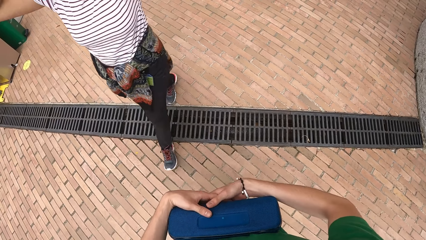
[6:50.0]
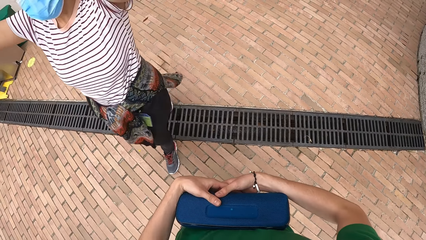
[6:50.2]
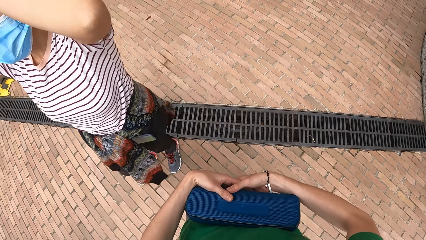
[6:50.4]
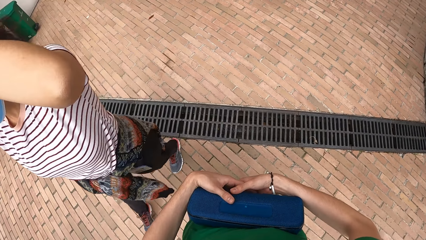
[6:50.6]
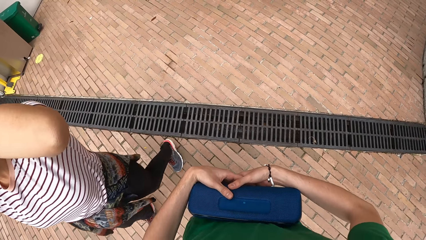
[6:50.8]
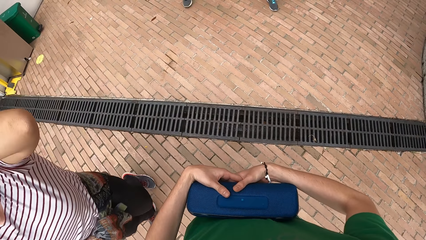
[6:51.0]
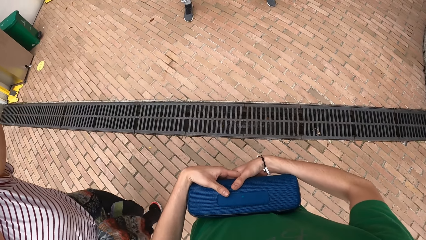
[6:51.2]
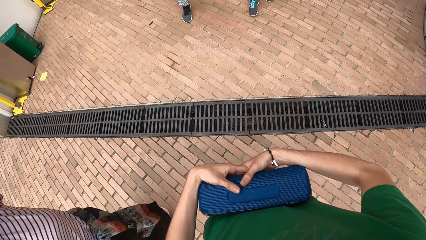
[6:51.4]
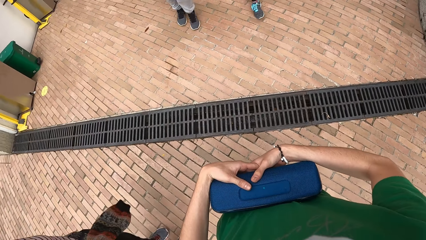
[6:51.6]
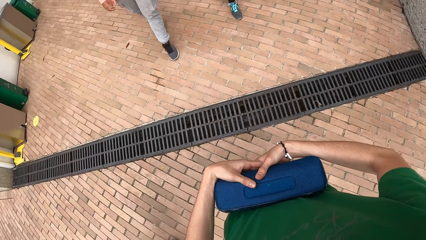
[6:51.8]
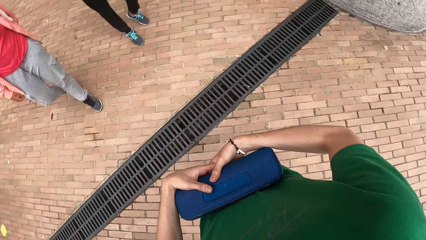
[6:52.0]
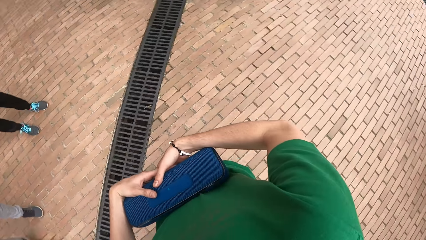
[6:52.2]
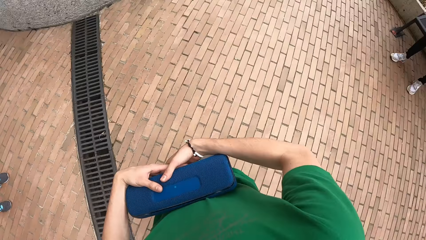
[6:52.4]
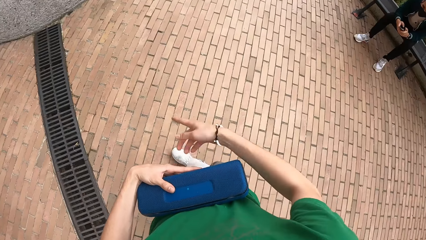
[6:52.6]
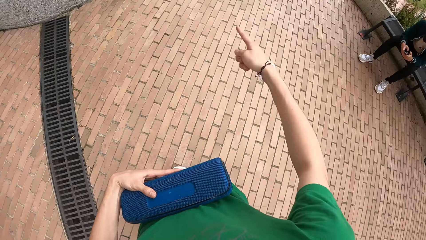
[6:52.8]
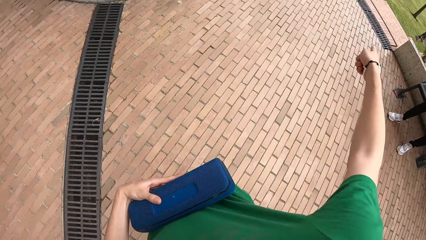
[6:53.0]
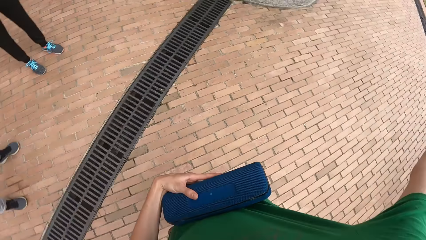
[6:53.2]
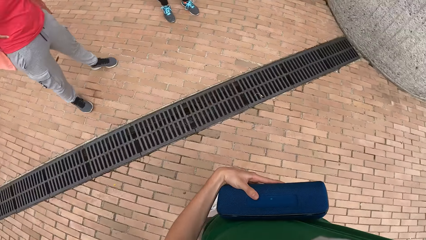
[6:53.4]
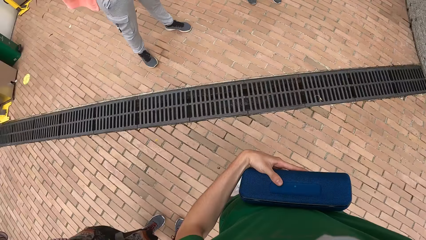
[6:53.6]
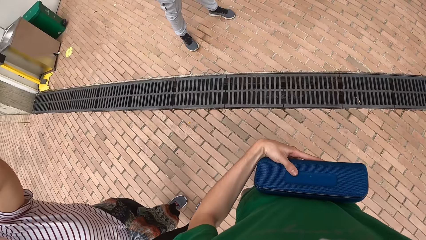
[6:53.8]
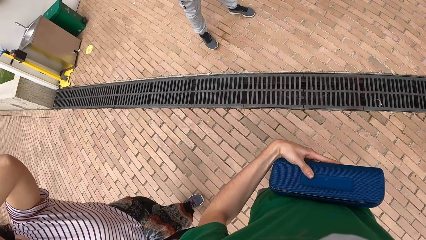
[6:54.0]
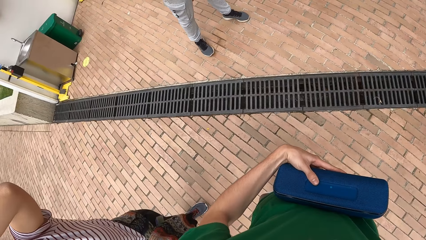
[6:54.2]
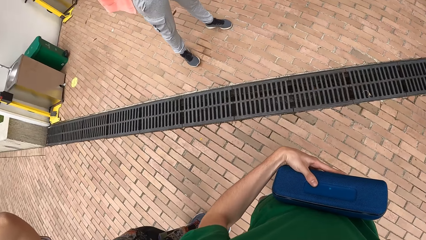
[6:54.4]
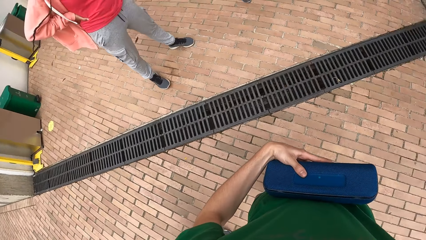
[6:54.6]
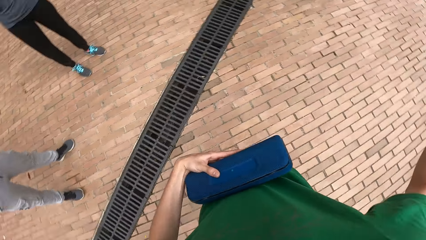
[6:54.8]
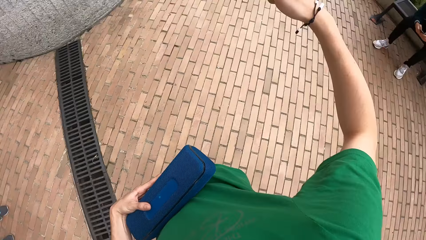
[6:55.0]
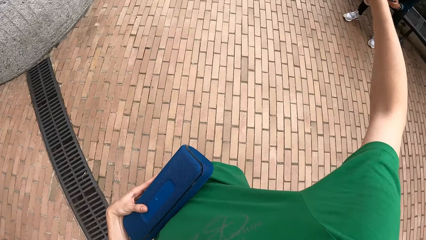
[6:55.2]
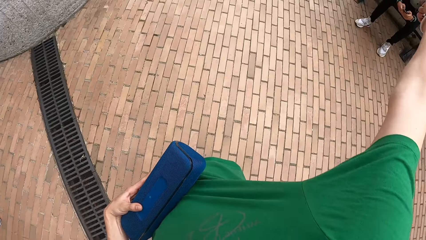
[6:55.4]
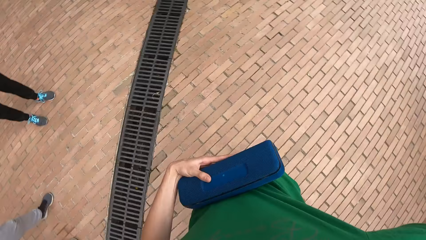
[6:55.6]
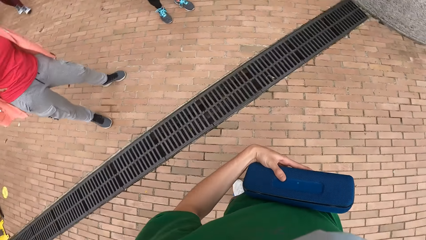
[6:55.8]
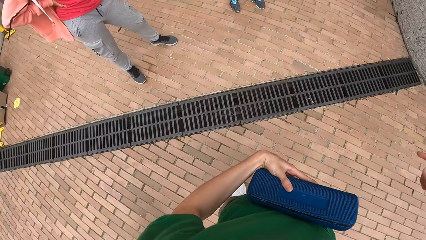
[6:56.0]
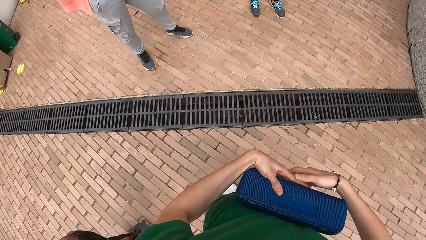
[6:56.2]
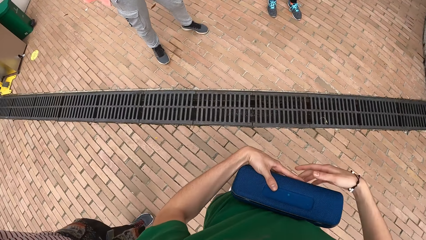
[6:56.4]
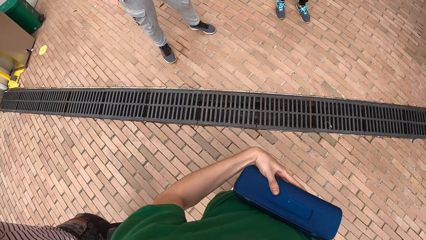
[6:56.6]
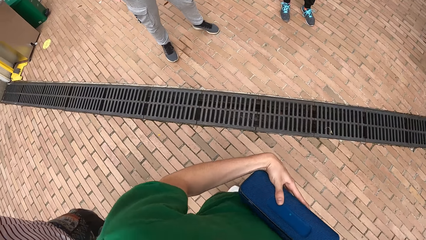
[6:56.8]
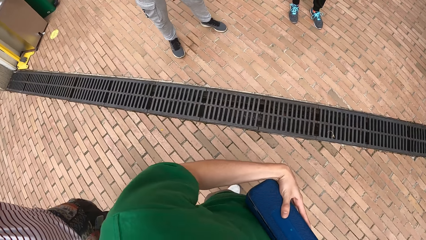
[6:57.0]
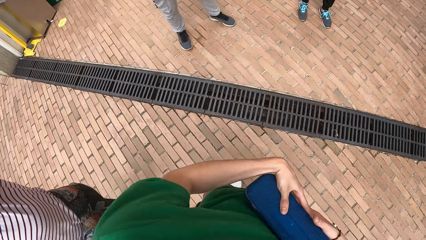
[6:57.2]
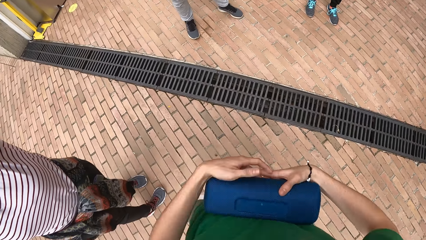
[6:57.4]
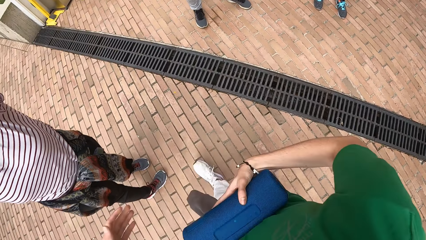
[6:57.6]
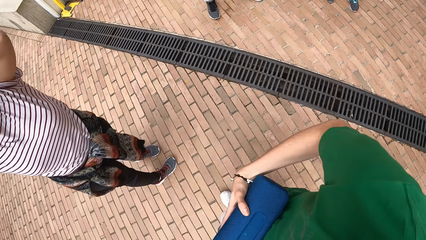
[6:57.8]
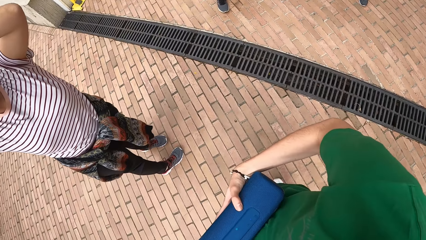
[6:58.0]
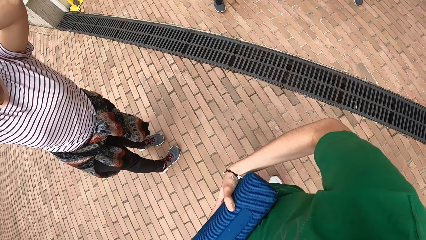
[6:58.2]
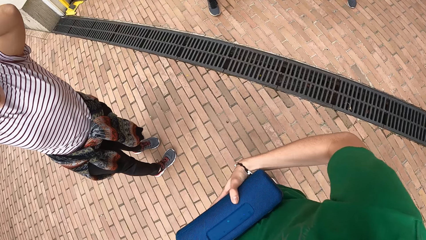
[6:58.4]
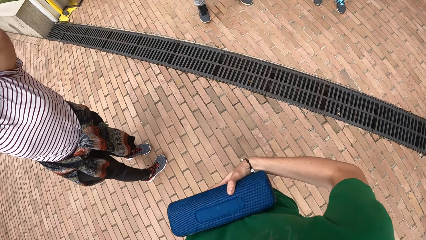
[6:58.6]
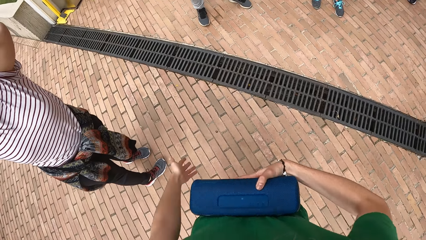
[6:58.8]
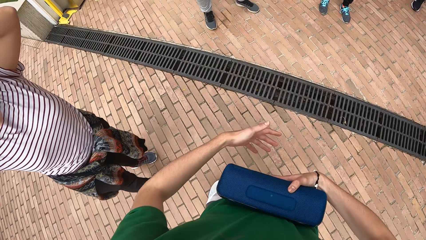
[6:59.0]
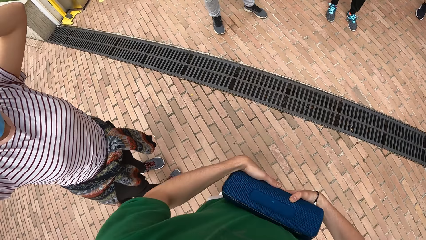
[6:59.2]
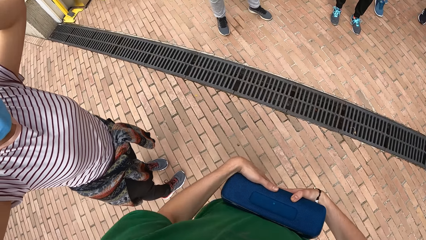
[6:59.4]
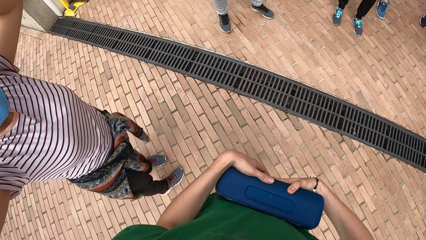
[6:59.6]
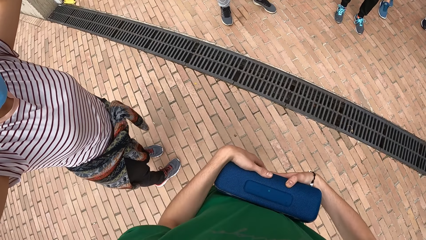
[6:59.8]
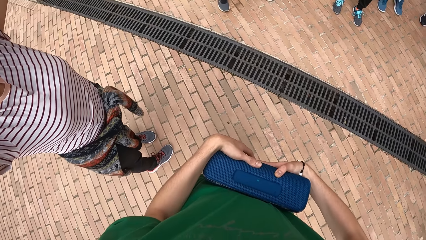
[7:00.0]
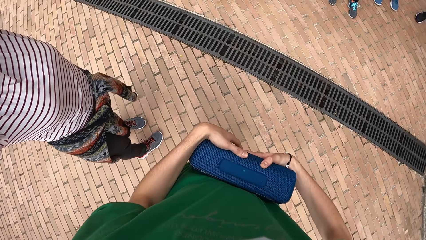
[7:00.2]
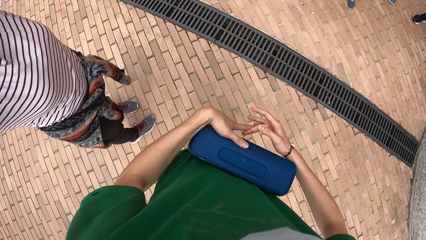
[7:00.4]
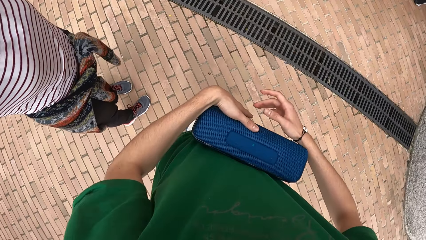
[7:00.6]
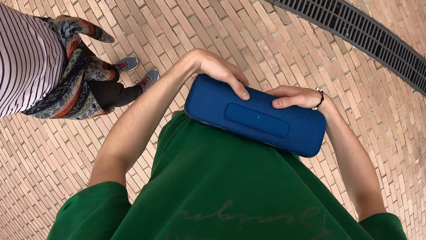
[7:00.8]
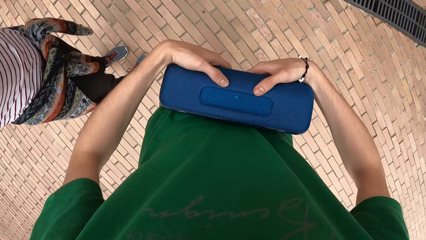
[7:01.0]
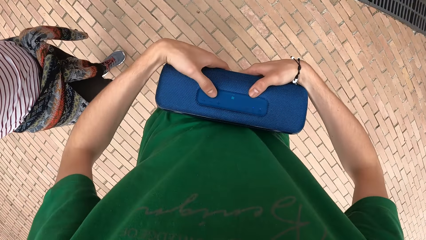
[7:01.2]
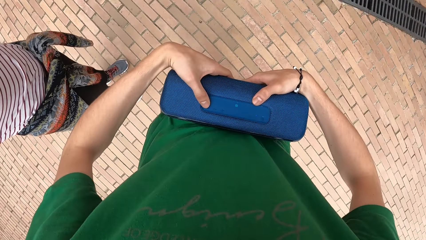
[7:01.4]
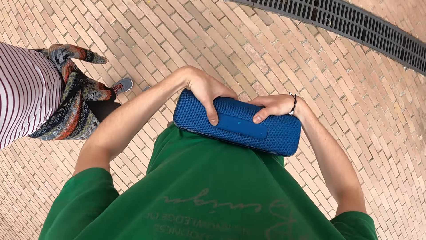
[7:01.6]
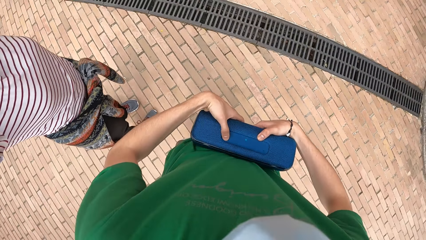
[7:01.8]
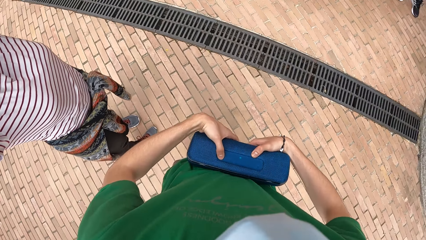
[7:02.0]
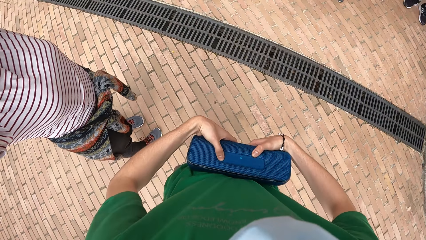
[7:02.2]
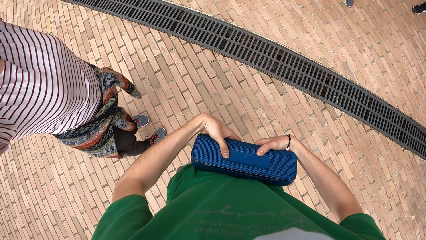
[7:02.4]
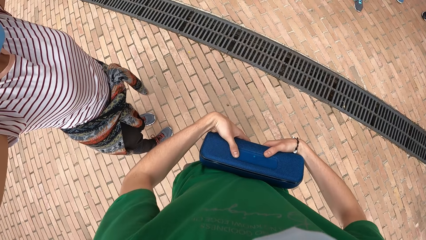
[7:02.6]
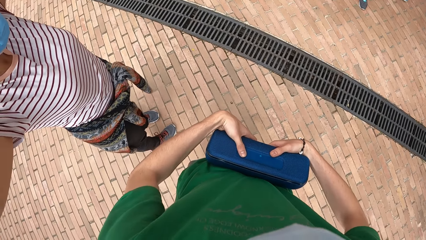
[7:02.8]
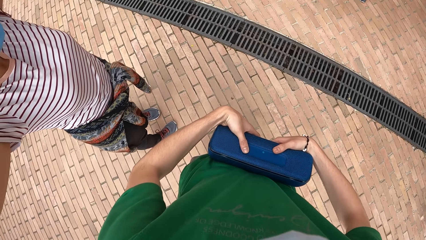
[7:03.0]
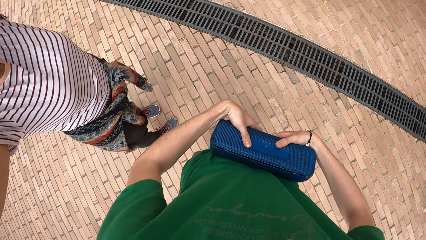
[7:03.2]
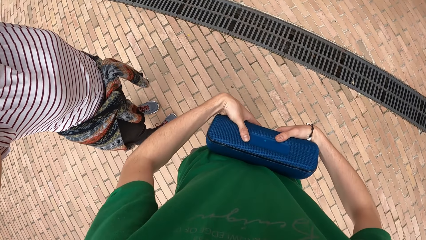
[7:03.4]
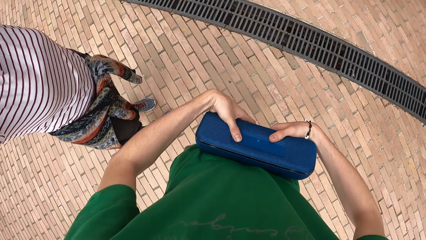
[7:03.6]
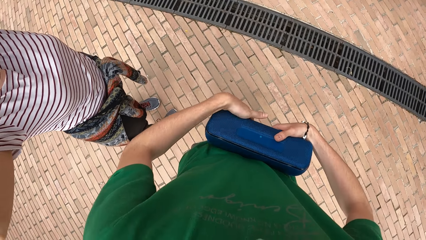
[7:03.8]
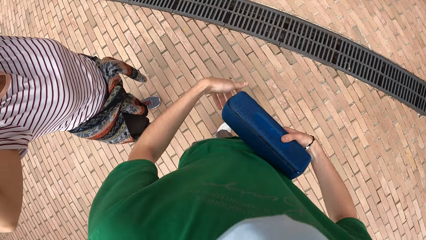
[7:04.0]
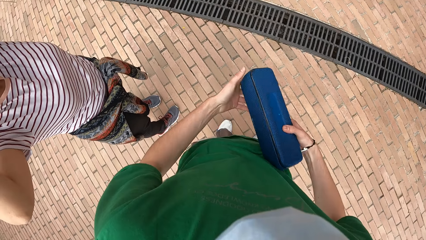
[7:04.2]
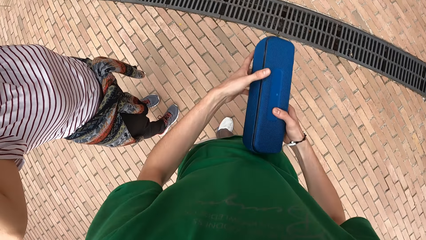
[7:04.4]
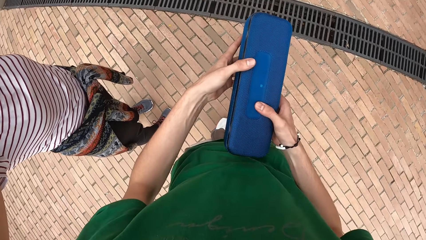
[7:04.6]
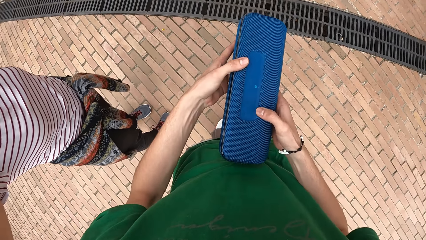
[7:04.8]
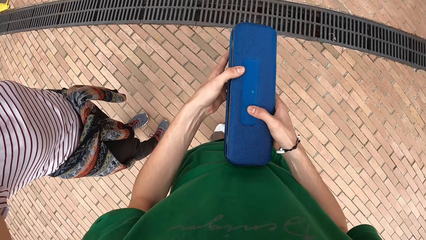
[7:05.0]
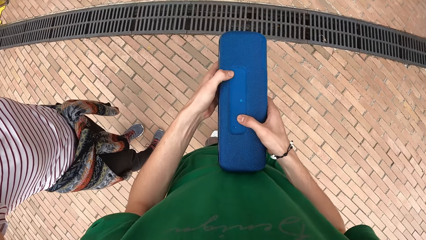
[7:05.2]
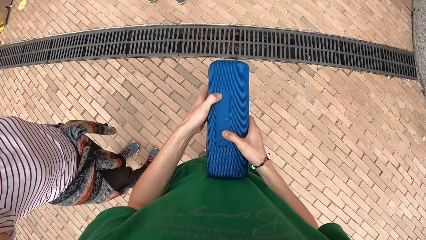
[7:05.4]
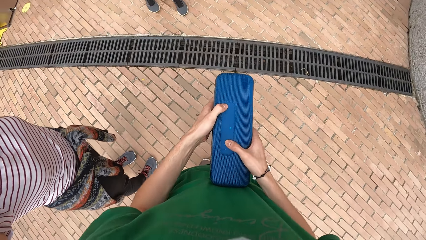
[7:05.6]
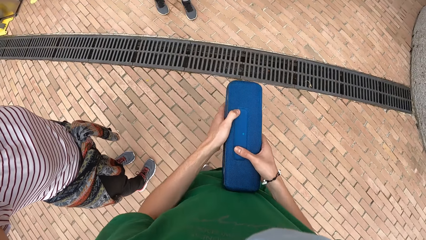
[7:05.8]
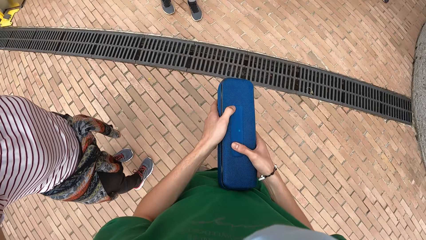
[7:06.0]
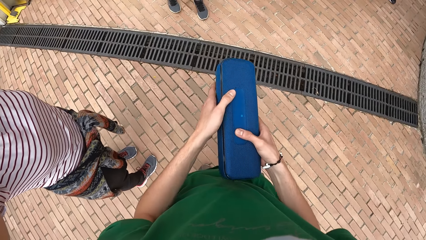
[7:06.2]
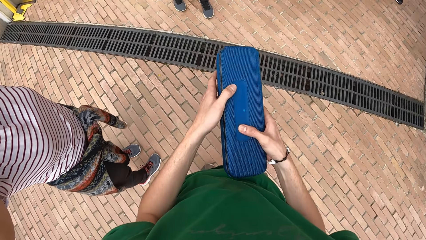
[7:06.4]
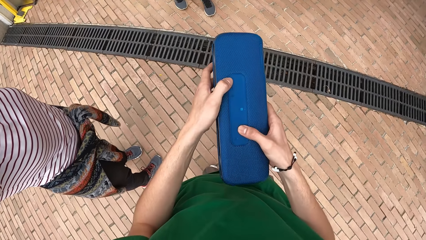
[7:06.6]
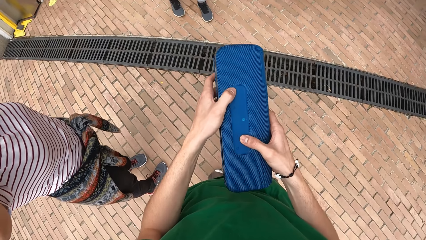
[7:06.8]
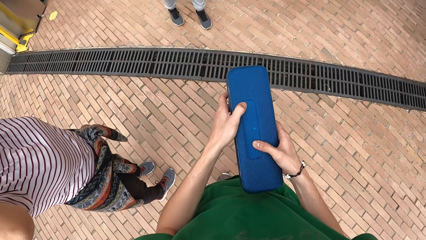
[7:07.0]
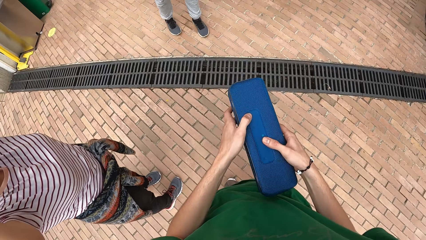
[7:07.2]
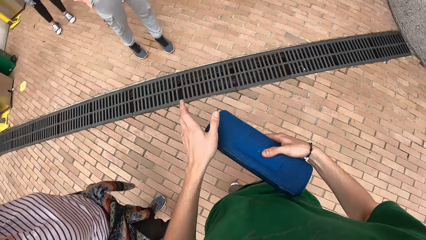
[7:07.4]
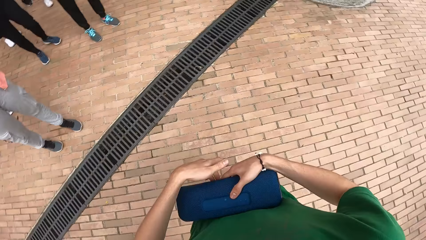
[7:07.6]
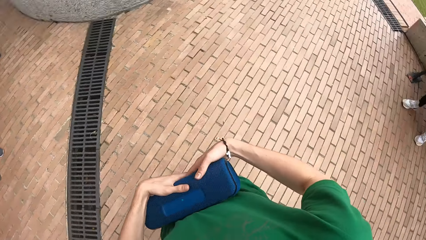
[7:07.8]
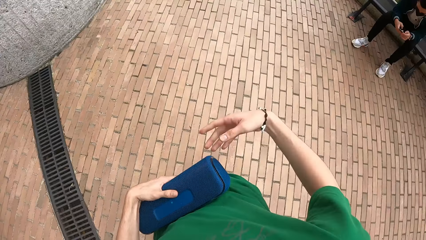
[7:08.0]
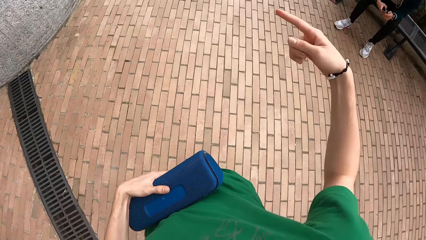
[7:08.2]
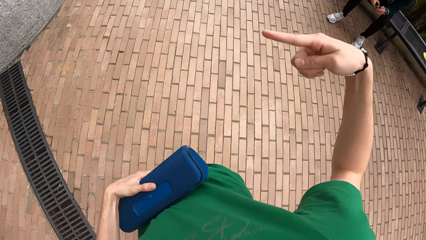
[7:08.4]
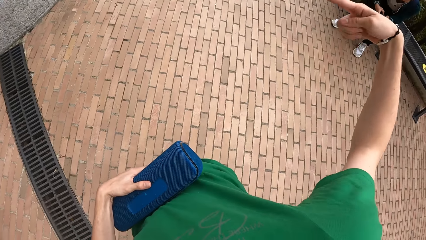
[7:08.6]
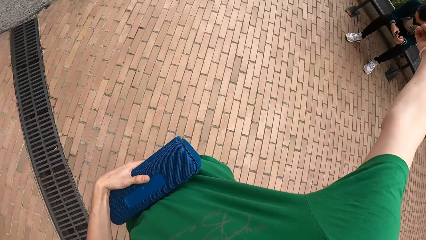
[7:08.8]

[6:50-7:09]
The camera wearer points around with a hand. They speak to a group of people. They hold the Bluetooth device with both hands. They press the button of the Bluetooth. They hold the Bluetooth device with both hands. They operate the speaker with both hands. They press the button of the Bluetooth. They point around with a hand.
